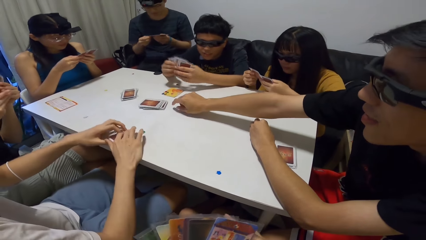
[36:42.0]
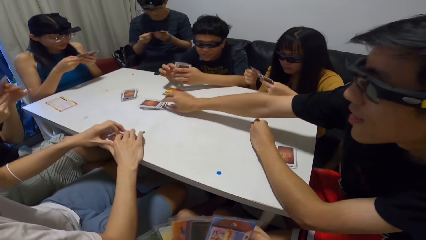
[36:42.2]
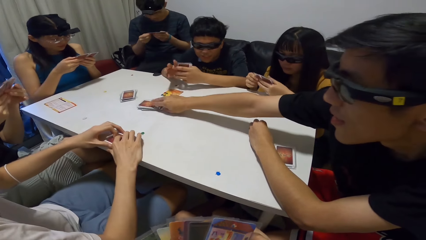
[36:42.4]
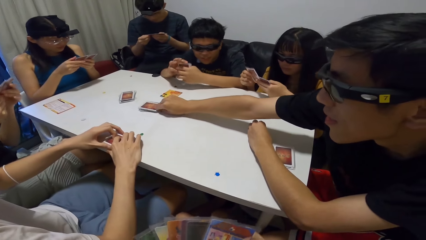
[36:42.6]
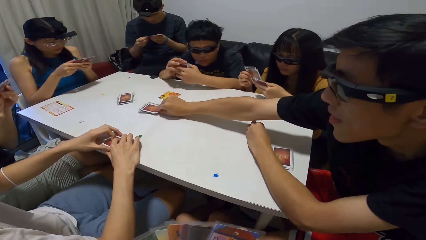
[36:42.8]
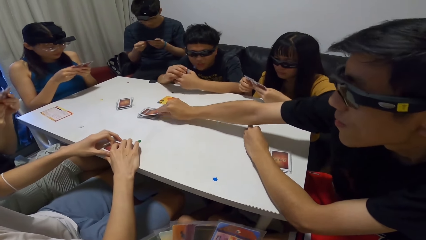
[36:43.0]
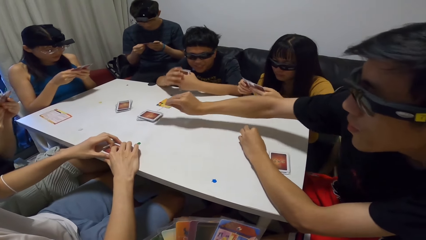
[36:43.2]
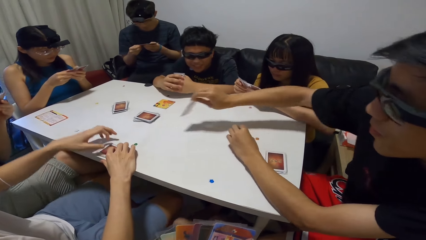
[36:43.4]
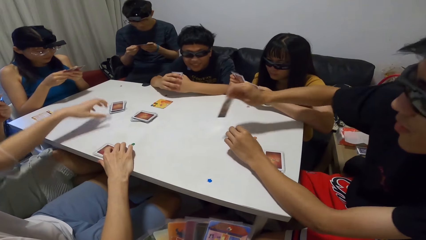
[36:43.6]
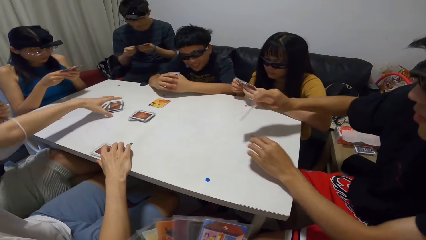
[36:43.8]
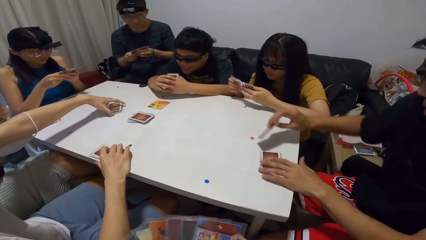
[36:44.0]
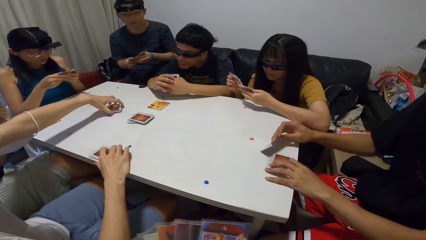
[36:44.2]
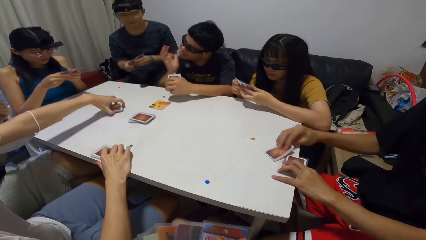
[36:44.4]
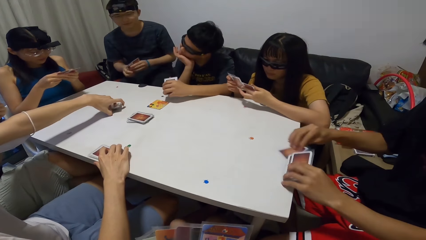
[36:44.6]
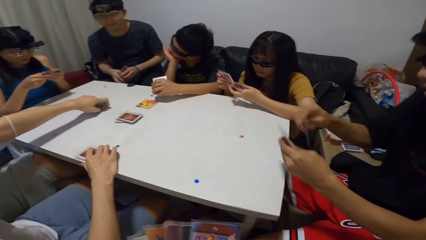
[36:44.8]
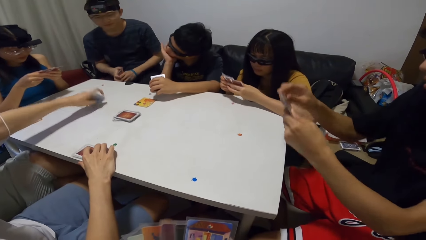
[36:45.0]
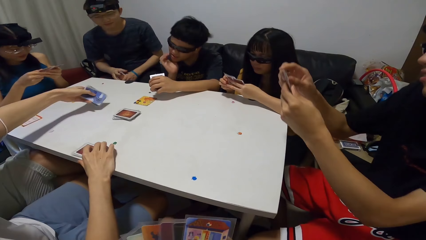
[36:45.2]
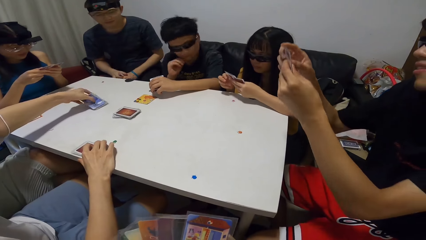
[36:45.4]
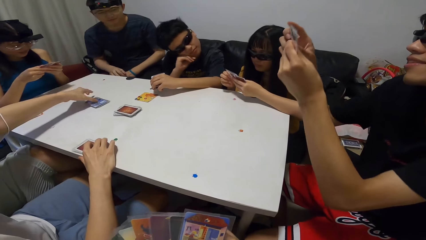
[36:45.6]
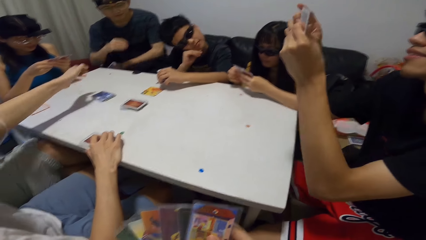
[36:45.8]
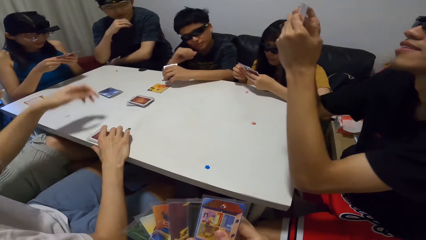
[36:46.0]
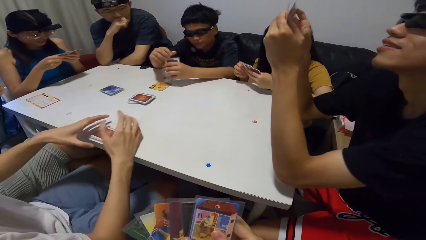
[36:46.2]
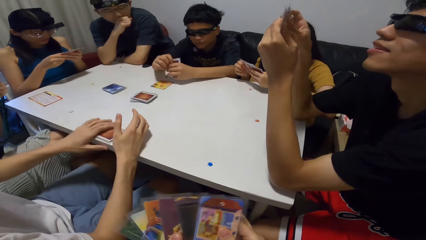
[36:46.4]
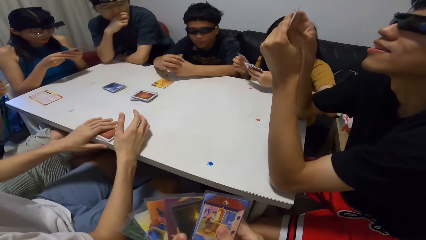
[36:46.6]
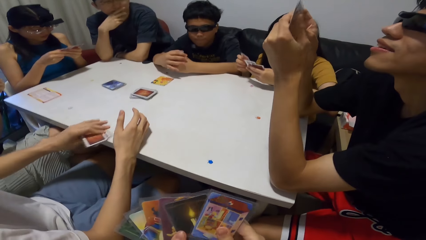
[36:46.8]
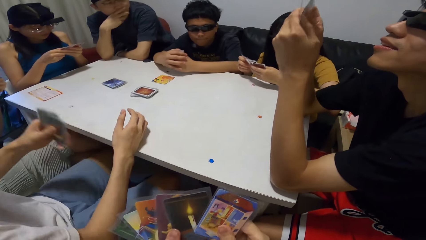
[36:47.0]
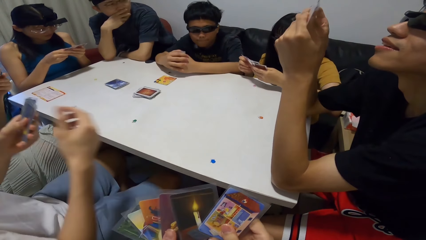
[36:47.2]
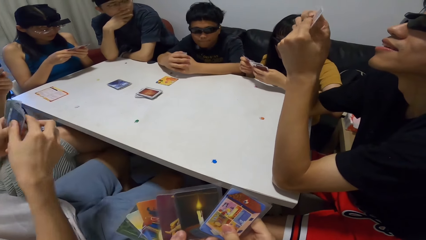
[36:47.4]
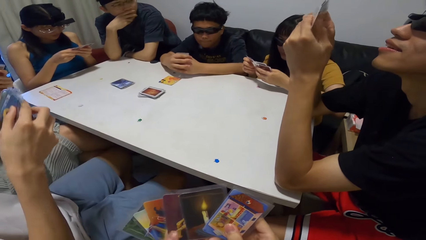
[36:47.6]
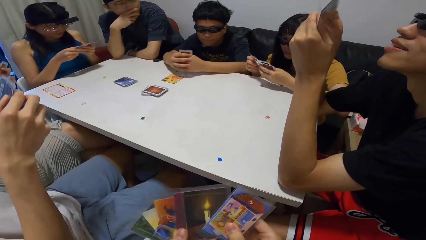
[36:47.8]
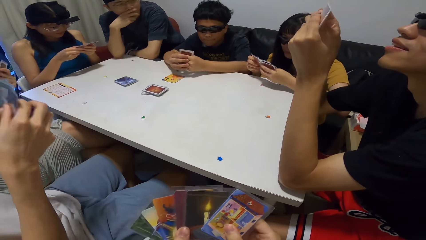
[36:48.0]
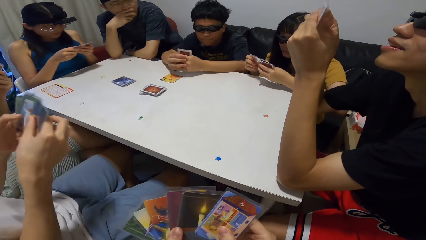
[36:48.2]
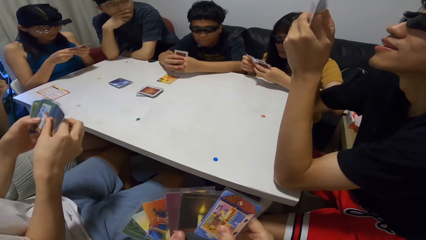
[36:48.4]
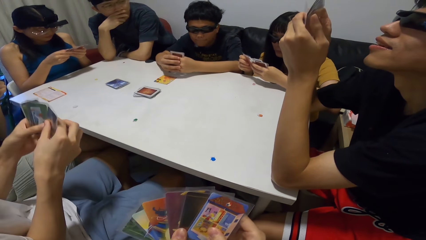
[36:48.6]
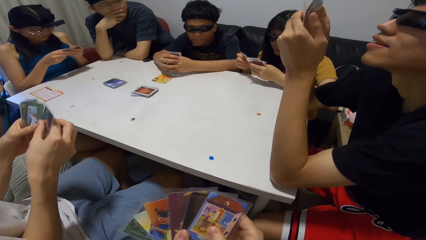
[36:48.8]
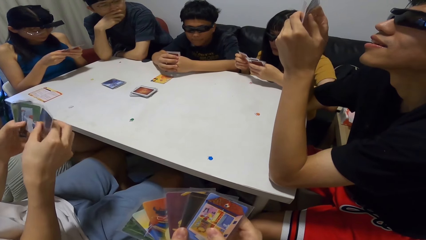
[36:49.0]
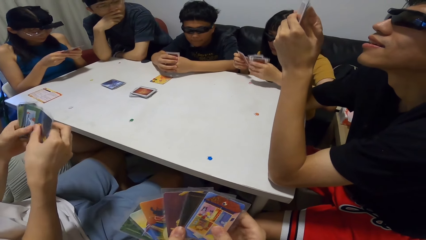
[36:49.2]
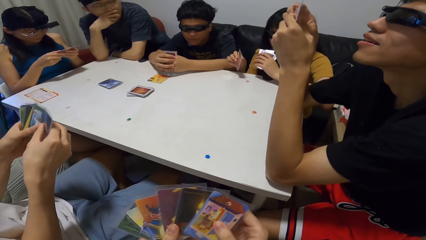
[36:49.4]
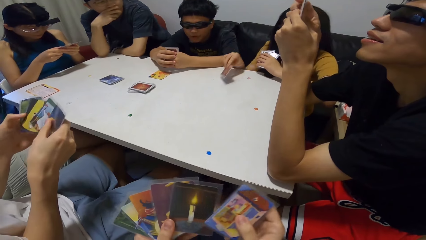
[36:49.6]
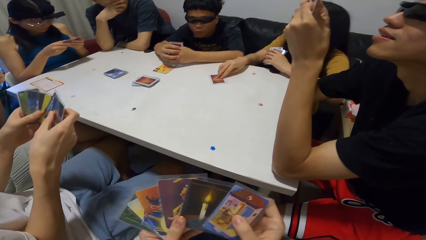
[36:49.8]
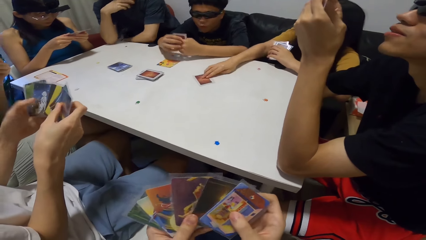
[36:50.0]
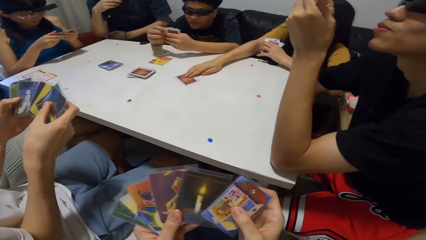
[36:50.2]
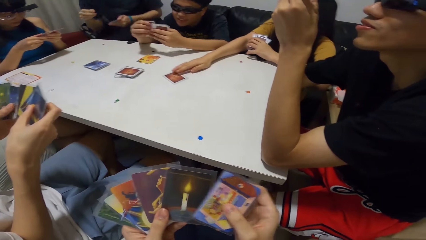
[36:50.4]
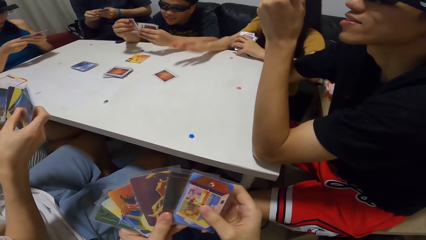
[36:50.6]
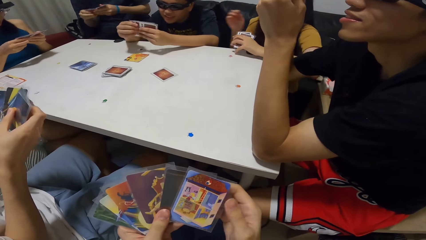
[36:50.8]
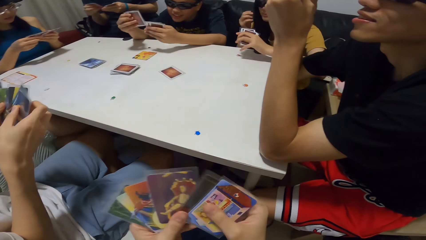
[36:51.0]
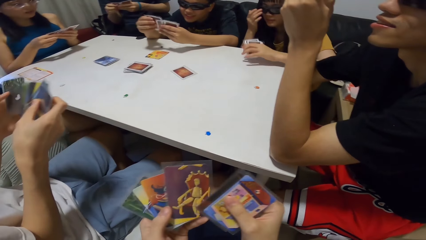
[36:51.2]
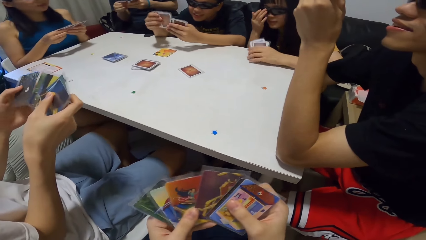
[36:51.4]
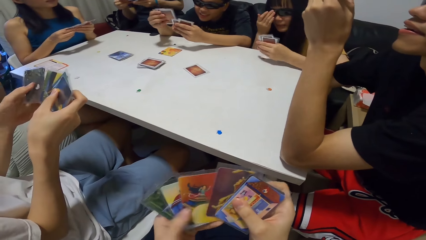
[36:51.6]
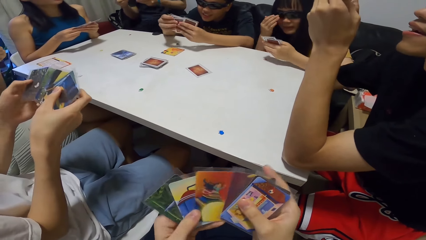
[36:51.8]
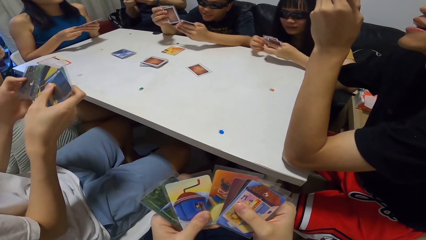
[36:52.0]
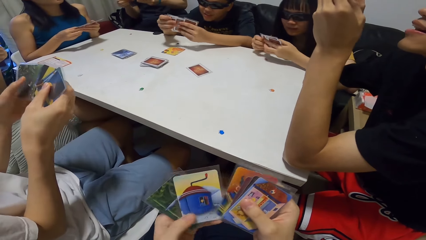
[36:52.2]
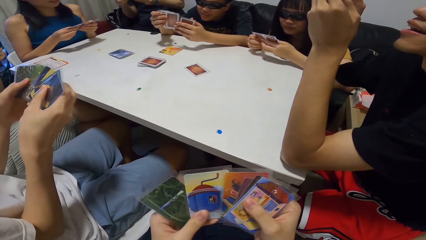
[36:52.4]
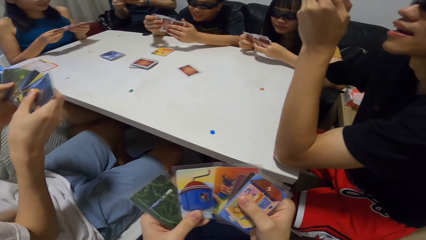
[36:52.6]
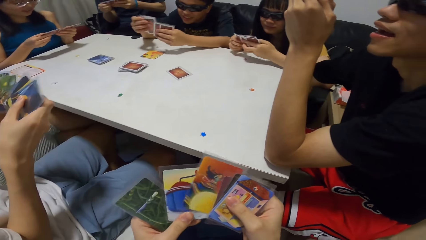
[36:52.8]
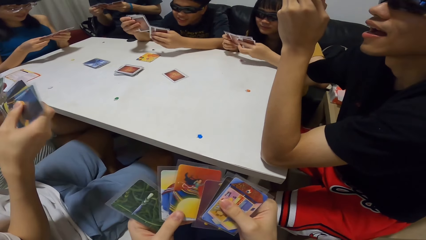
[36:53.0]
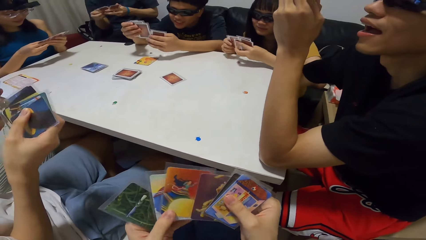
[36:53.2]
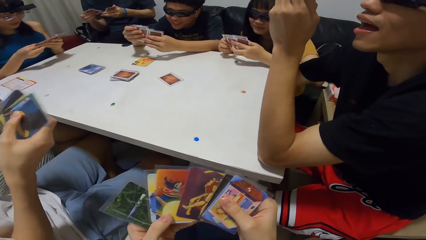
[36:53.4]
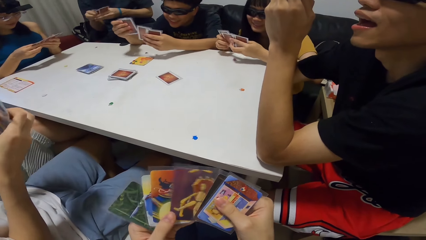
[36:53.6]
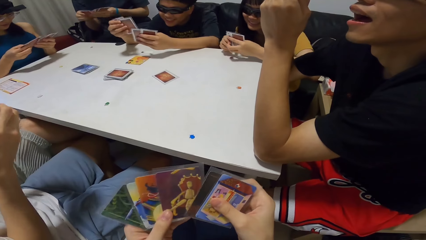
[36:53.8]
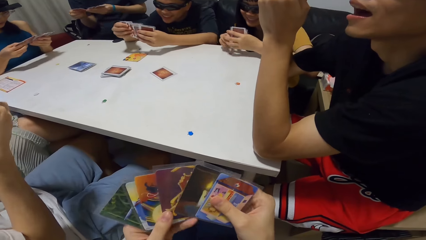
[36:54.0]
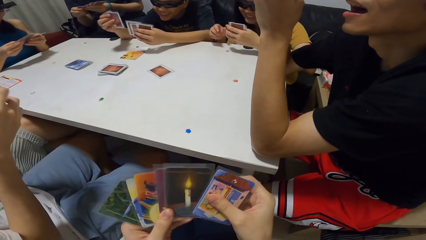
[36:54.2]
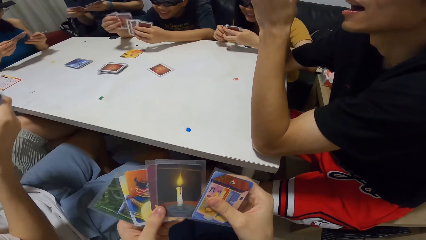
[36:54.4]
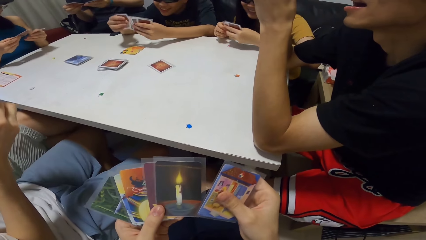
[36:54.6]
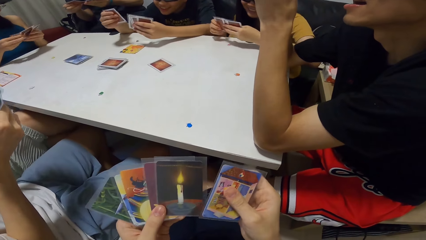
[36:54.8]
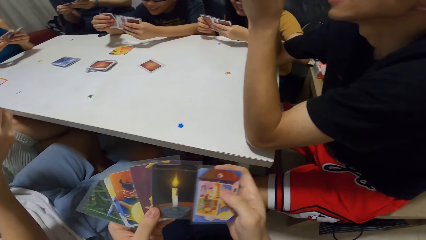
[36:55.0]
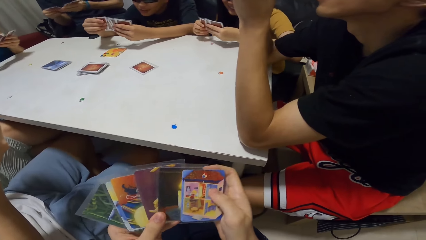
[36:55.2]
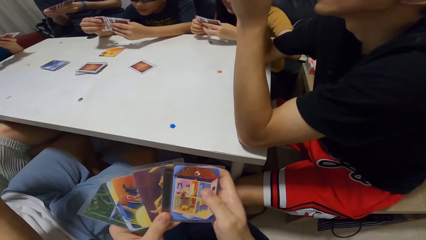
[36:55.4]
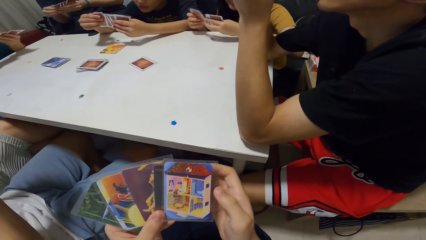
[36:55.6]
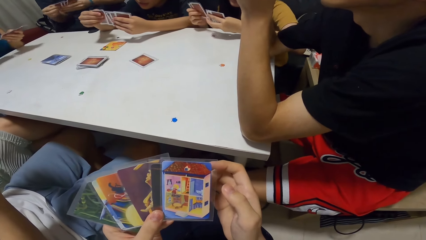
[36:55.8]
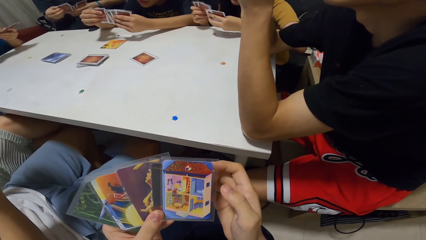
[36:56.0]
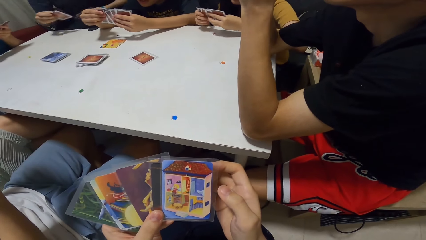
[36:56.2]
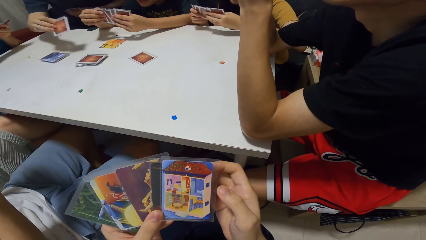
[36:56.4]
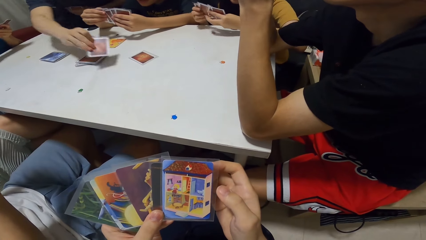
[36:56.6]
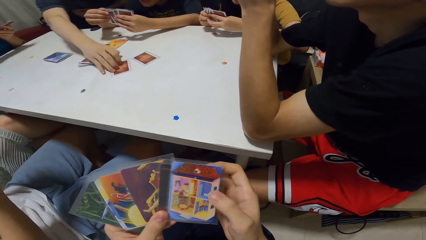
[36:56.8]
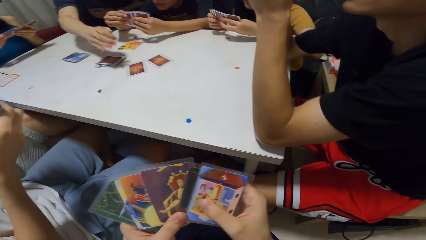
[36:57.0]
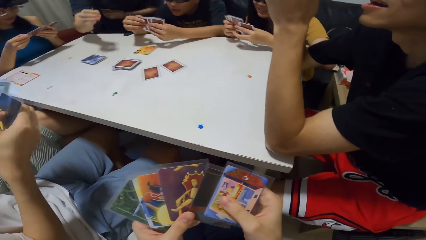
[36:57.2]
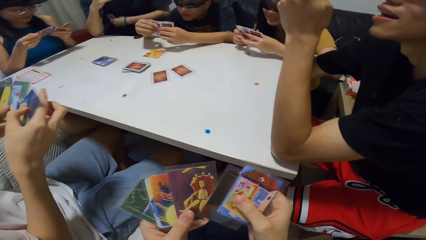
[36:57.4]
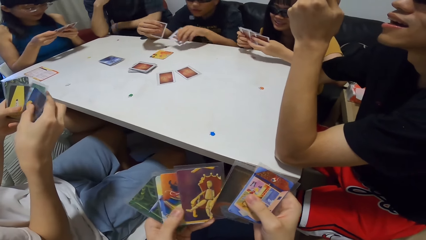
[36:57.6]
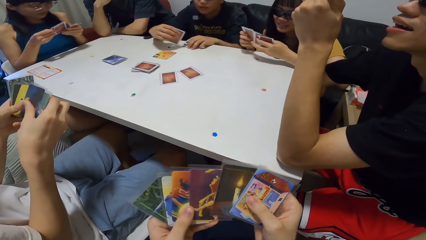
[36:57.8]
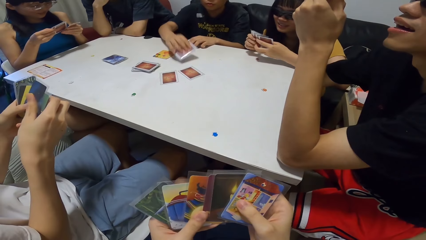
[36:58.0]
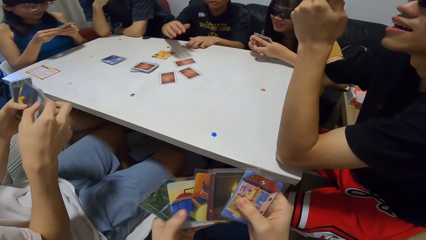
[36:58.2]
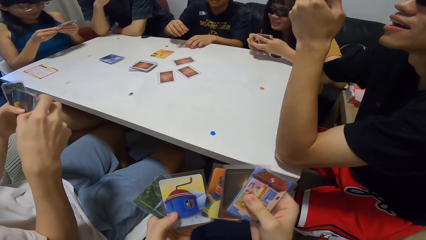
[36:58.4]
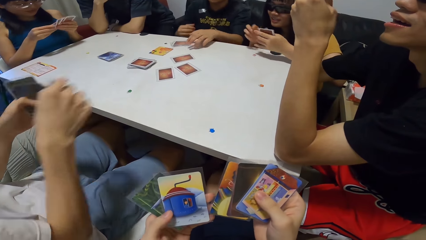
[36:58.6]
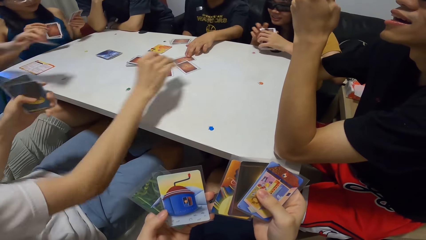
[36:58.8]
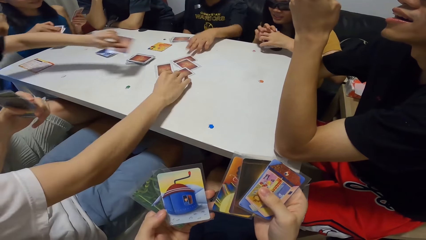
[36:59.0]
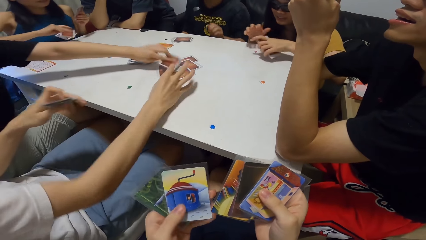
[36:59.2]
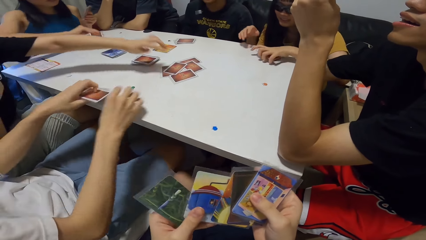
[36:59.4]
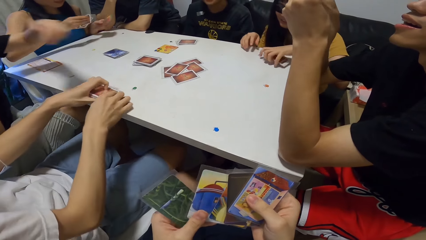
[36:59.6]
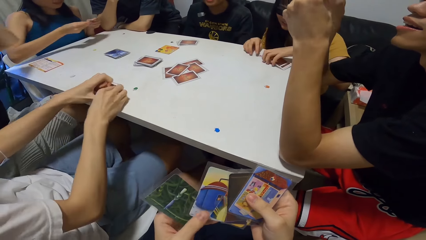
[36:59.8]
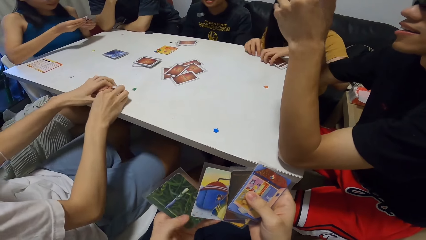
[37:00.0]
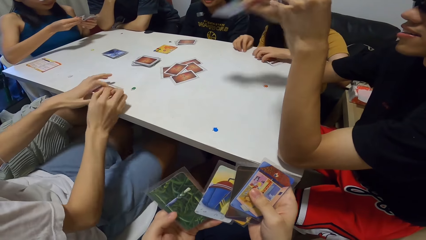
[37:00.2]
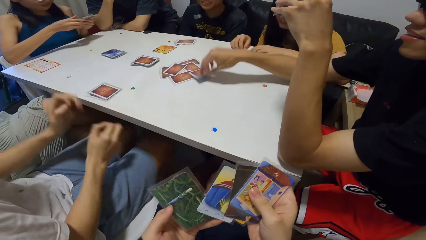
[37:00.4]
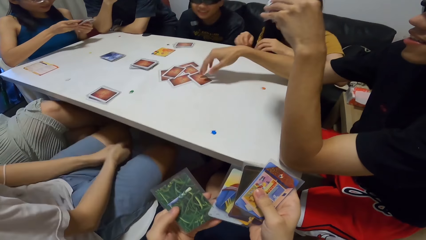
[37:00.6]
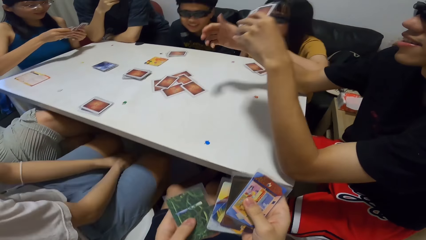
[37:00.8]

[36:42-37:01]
A man picks a card from the pile of cards on the table. He packs his cards from the table. Another man adjusts his neck. A third man turns a card on the table. The first man checks through his cards. The third man packs his cards from the table and checks through his cards. A person picks up cards. A lady plays a card on the table. She adjusts her glasses and checks through her cards. A fourth man plays a card on the table. The second man places his cards on the table, plays a card on the table, and moves the card forward. The third man plays a card. The lady places her cards on the table. Another lady plays a card. The third man places his cards on the table.
